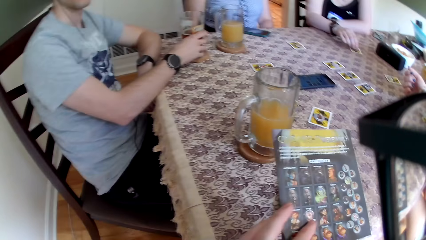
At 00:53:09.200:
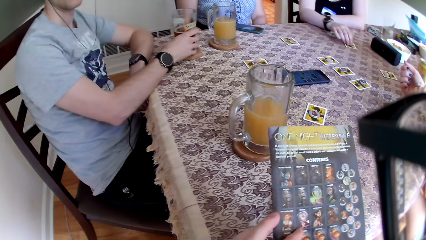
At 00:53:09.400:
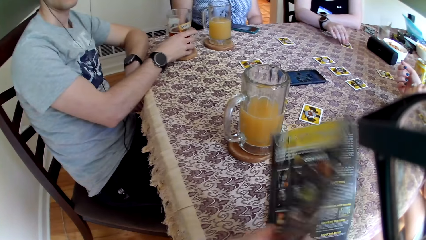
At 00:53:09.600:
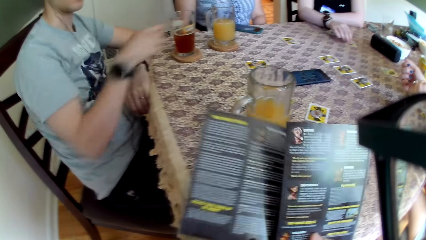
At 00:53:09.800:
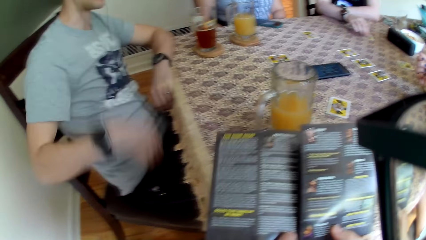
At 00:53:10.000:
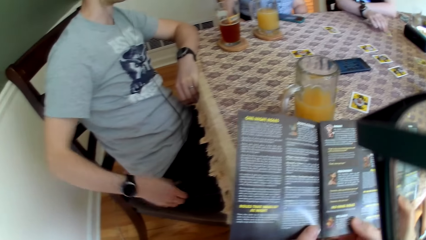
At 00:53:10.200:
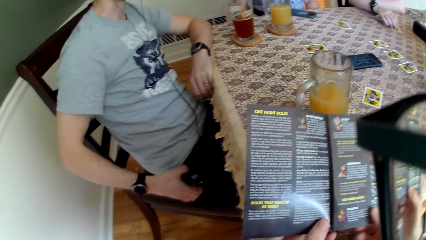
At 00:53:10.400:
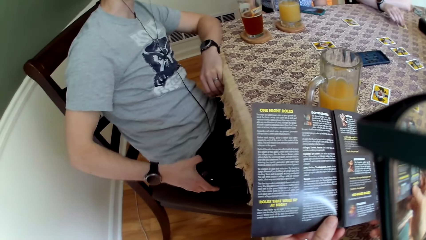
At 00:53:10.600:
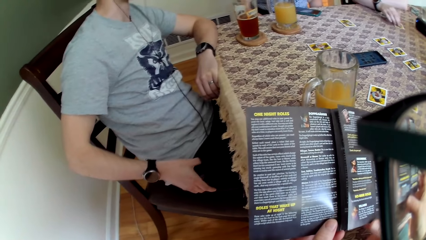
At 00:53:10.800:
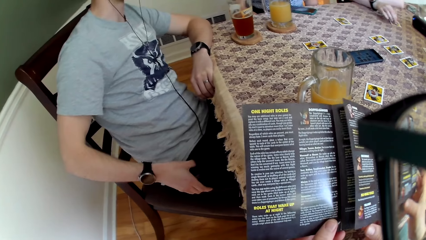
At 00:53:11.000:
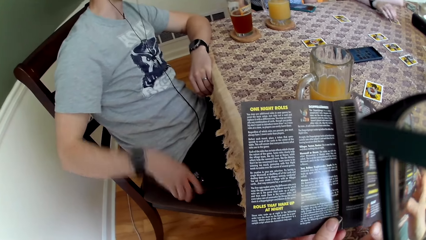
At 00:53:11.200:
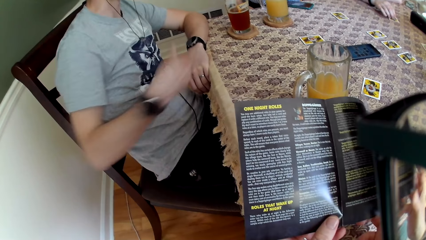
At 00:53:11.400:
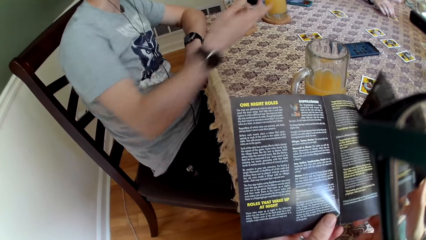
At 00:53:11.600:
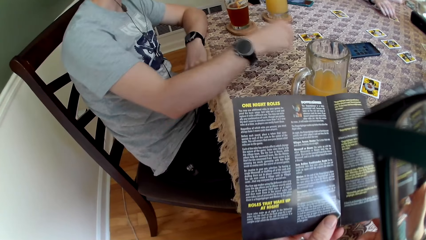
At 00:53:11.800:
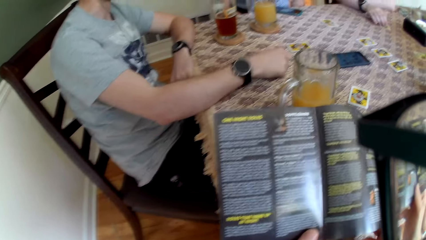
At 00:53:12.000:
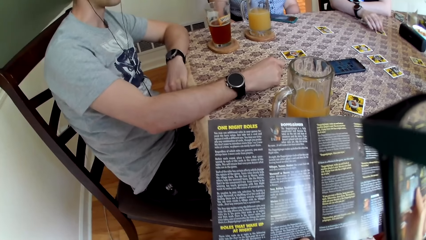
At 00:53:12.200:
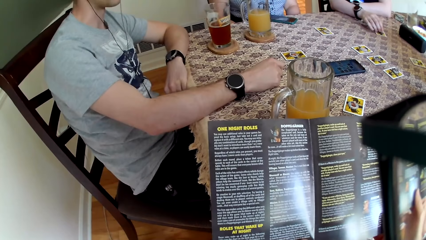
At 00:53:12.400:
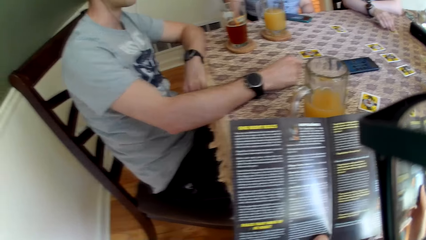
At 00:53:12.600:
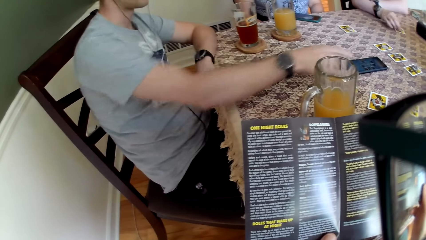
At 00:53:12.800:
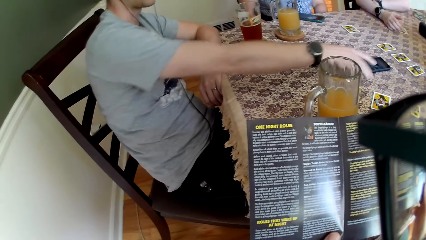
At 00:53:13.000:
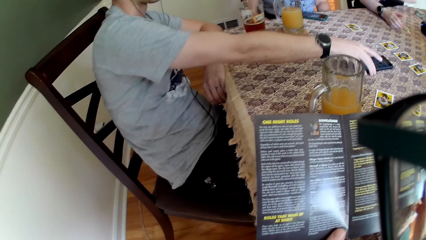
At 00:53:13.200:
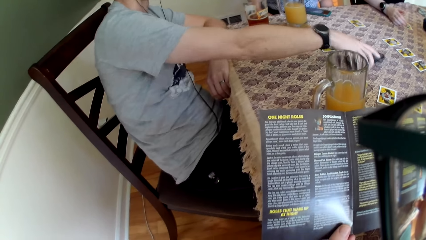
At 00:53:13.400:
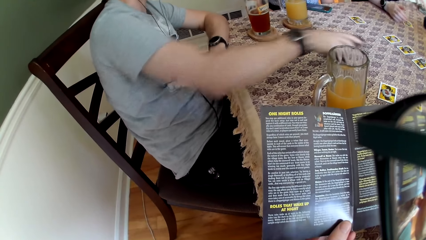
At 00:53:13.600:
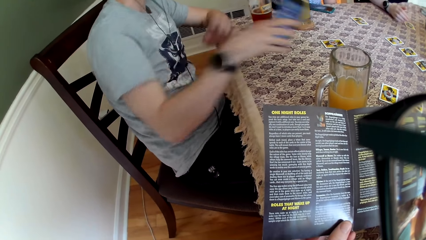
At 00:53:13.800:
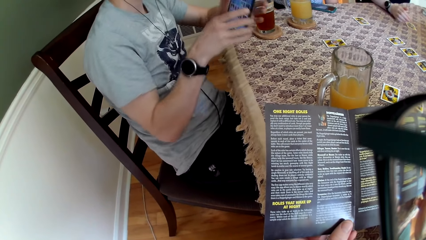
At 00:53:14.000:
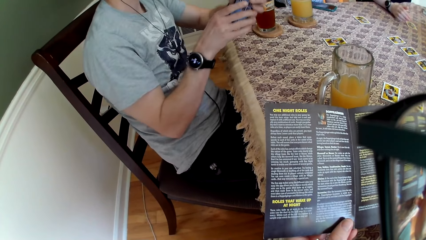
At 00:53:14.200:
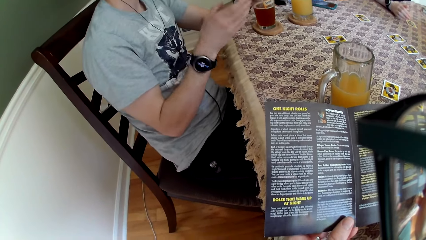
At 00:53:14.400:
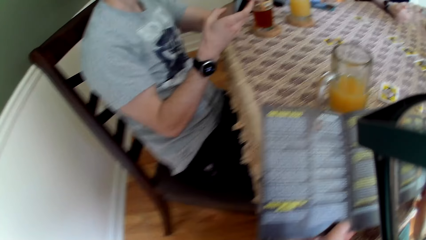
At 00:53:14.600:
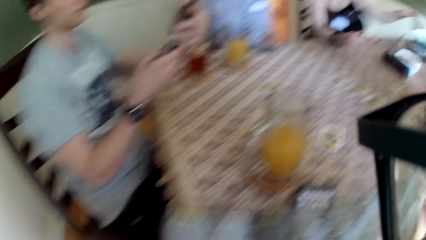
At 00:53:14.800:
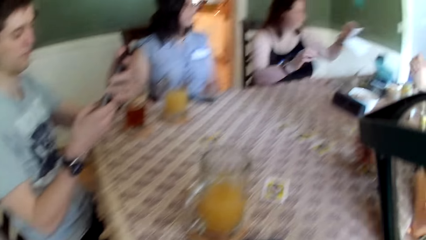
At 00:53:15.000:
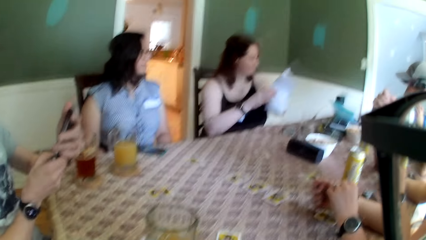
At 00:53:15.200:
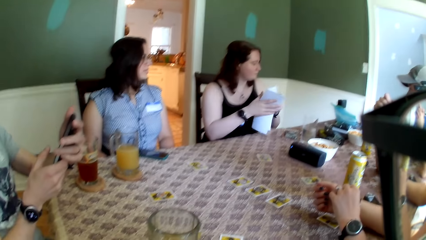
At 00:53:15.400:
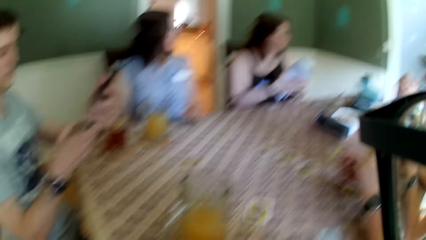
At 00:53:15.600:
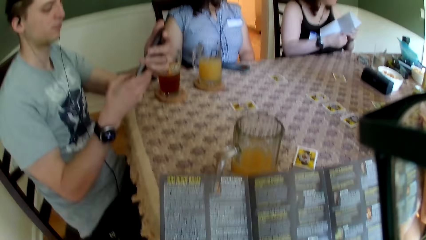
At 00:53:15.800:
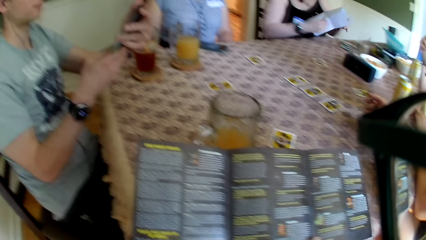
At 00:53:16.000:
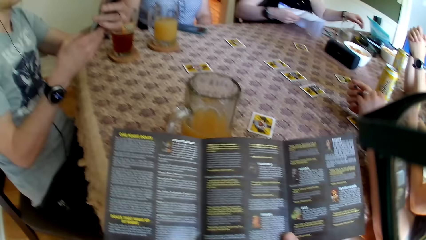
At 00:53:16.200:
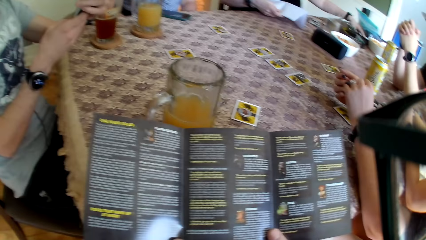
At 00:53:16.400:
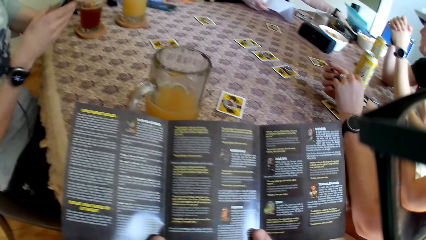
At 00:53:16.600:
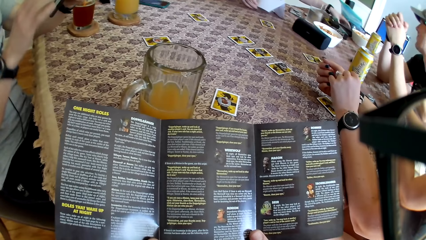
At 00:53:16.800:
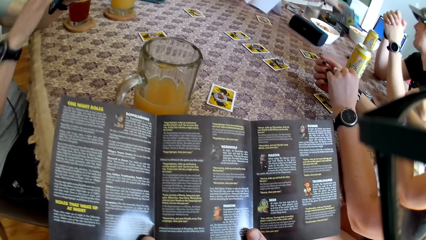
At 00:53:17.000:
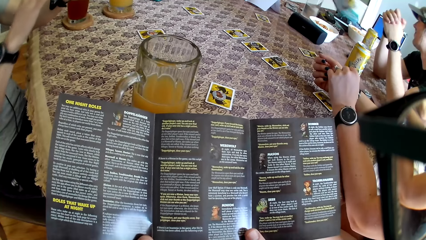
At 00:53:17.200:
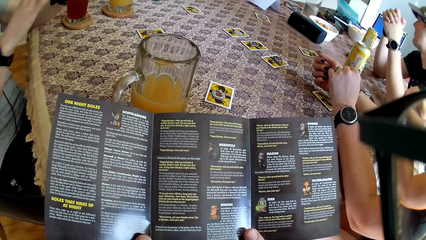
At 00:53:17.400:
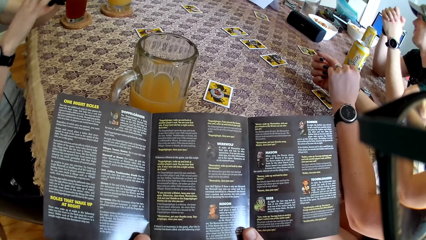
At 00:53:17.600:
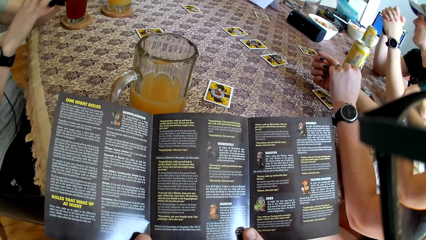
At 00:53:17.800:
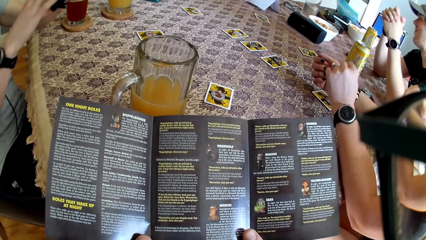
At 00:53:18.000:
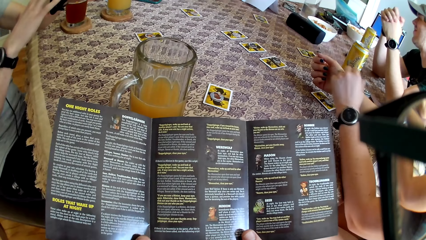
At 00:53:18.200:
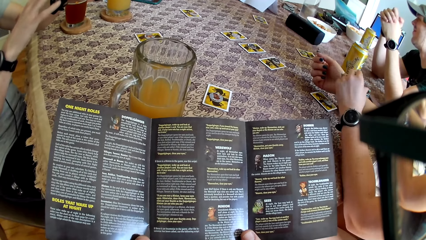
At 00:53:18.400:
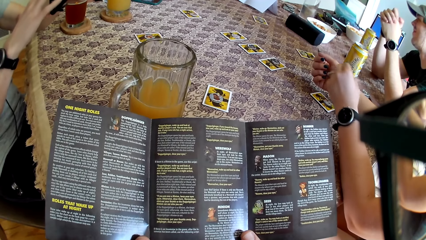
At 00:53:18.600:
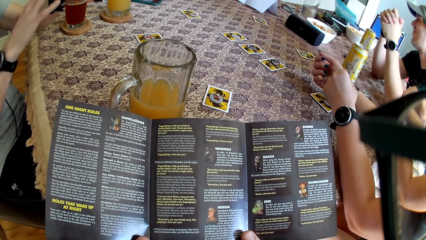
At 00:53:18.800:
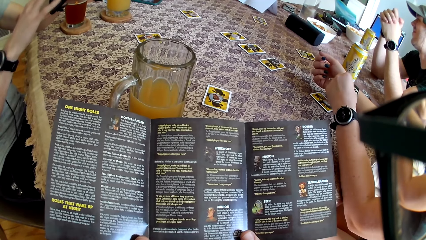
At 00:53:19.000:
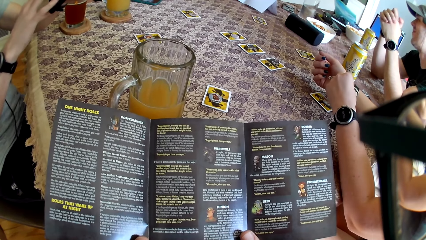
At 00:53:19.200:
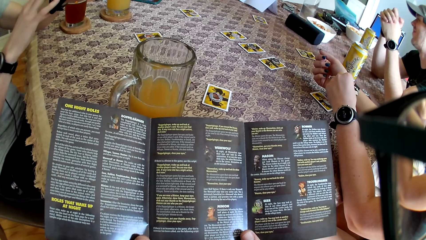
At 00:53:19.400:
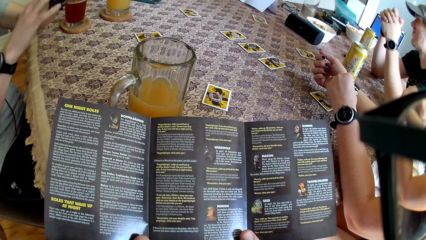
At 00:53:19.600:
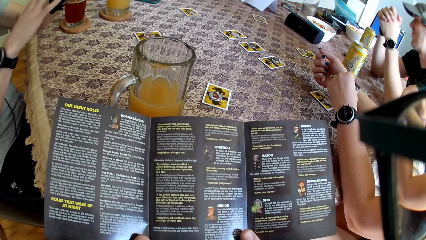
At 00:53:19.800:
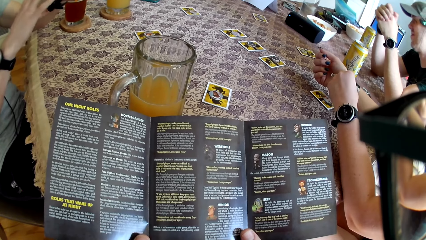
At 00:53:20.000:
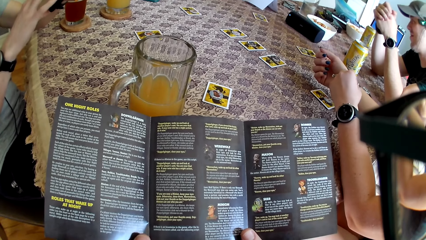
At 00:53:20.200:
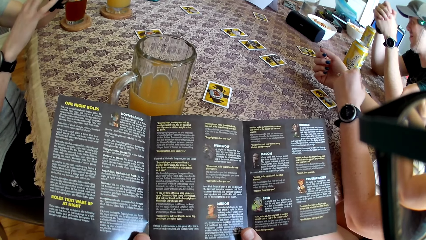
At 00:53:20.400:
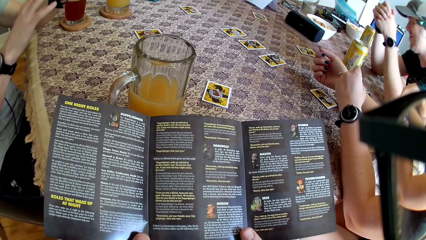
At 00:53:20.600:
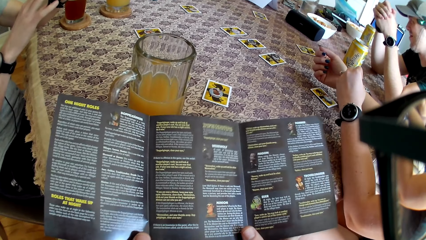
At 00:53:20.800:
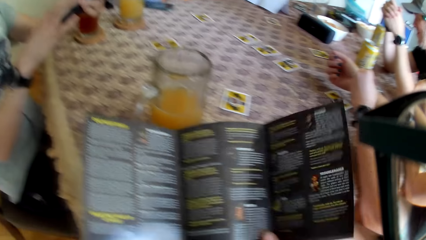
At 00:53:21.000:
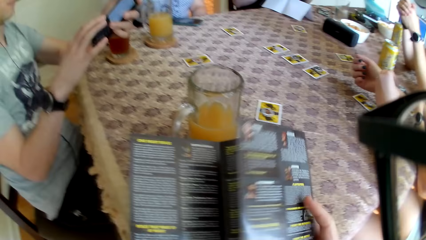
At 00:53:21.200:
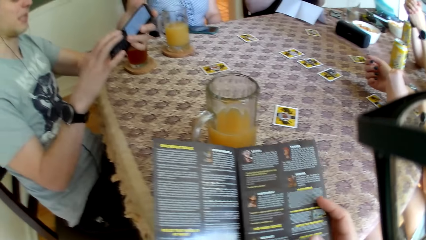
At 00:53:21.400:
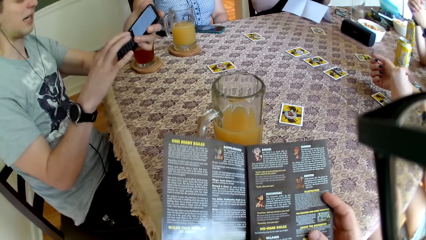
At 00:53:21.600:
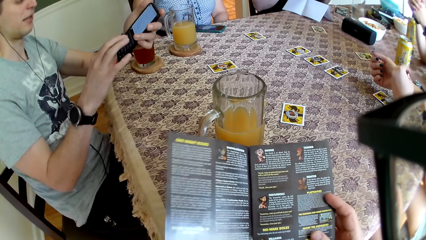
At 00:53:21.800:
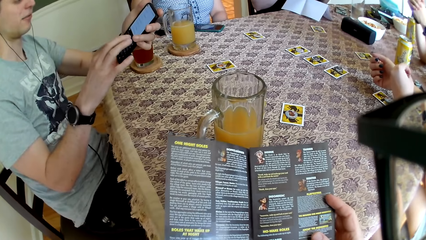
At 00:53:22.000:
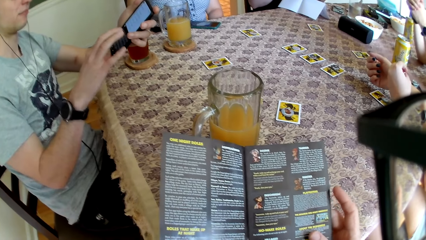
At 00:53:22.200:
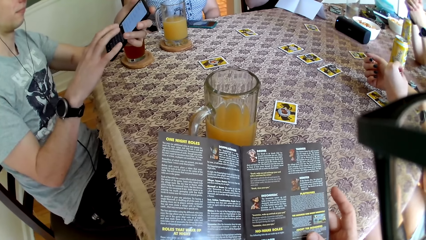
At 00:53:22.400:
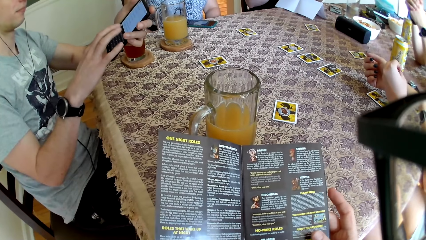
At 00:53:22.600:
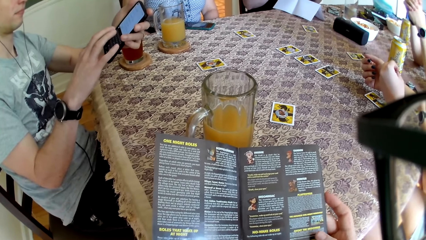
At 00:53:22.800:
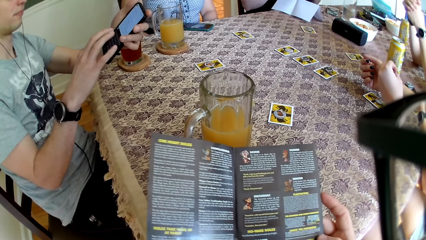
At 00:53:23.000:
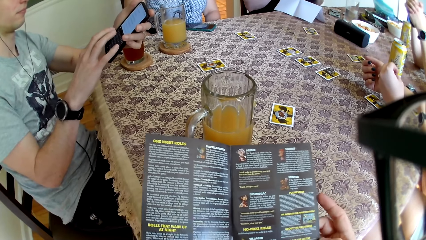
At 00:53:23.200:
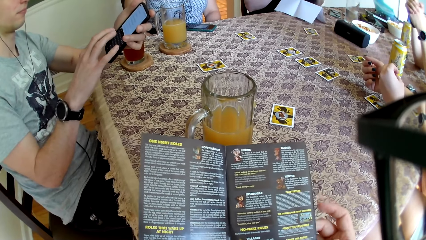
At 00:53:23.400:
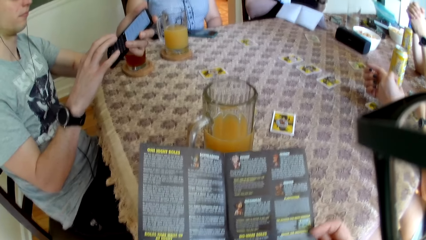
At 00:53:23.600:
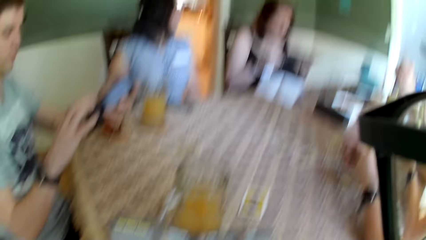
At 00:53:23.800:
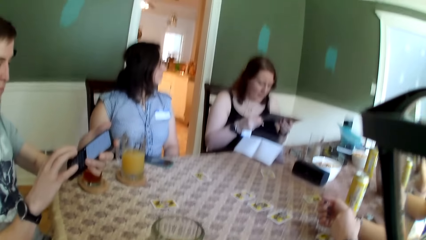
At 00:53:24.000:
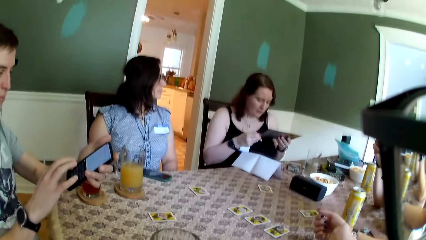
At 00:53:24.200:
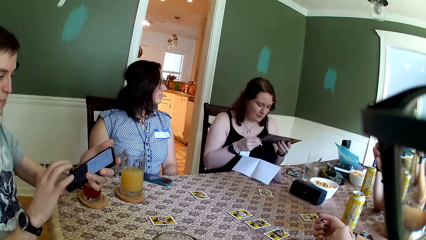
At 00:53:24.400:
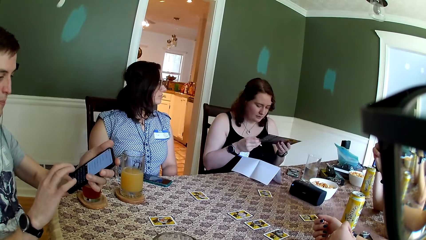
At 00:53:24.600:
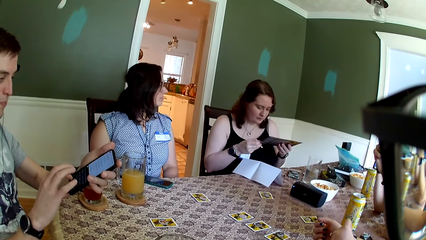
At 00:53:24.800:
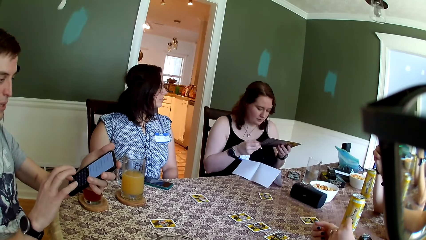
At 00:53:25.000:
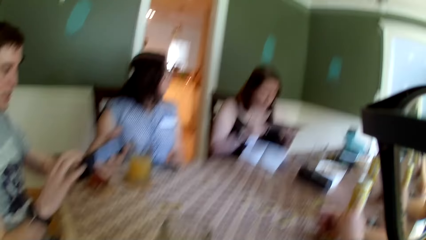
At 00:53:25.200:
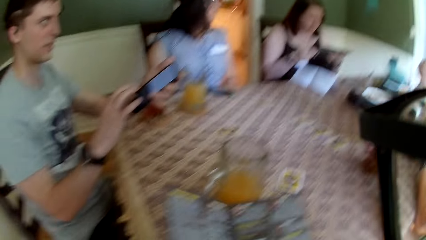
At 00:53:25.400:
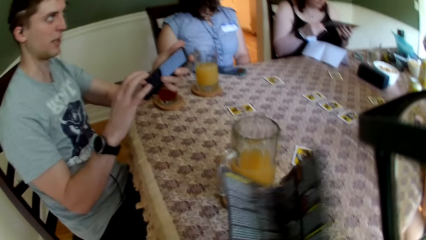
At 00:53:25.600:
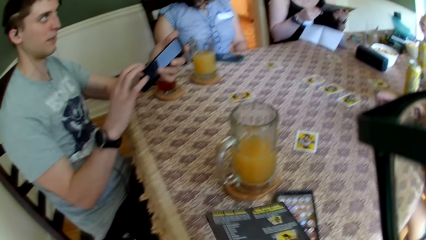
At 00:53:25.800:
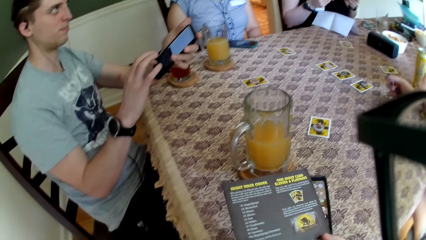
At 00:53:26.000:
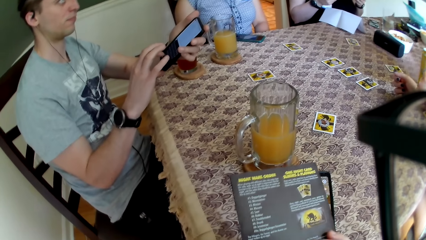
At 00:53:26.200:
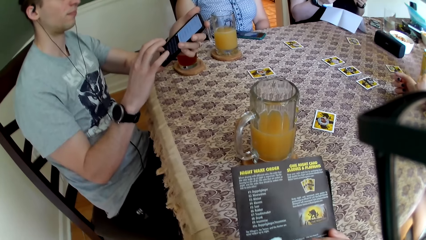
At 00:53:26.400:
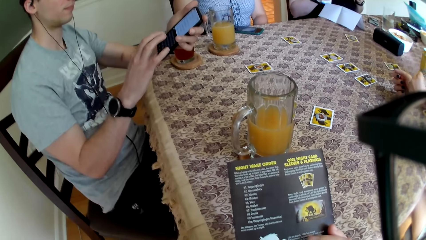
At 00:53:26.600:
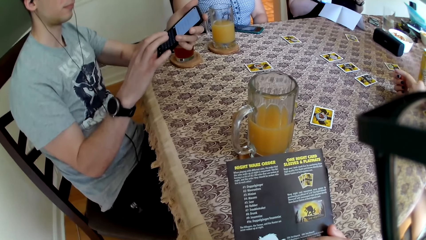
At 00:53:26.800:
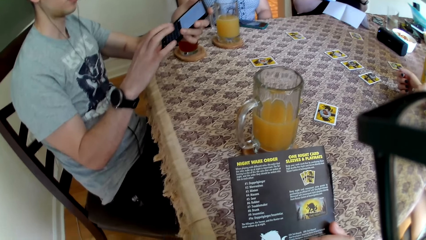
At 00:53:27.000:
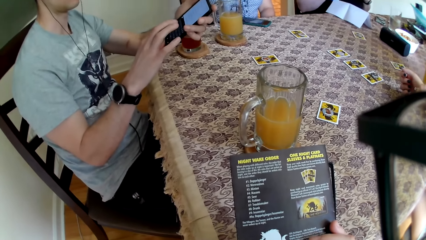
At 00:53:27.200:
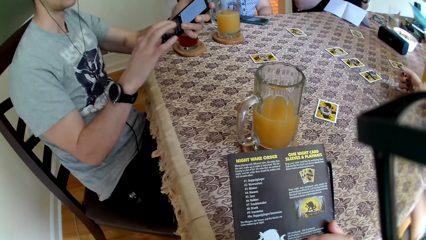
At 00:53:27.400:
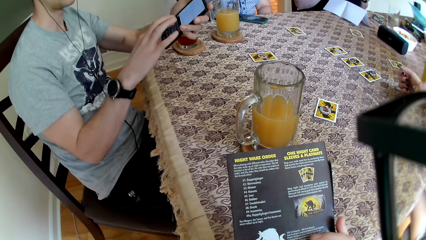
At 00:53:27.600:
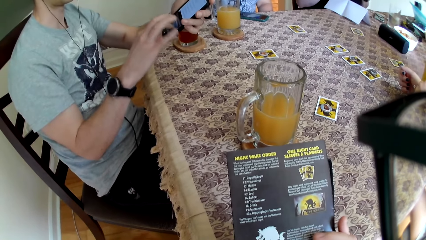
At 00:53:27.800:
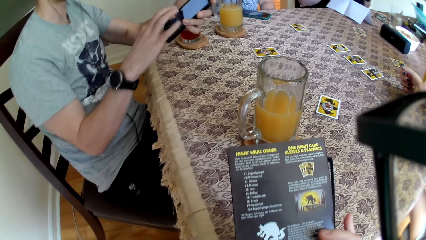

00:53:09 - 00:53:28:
The man picks up the phone with his right hand. He holds the phone with both hands. A woman picks up a paper with her left hand. She holds the paper with both hands. She dropped the paper on the table with her left hand. She picked up the book with her right hand.
